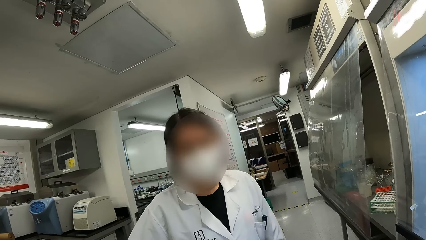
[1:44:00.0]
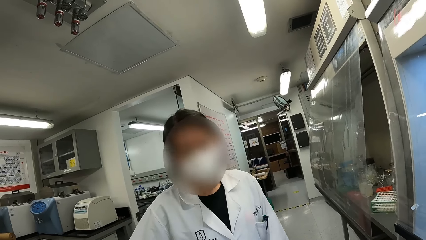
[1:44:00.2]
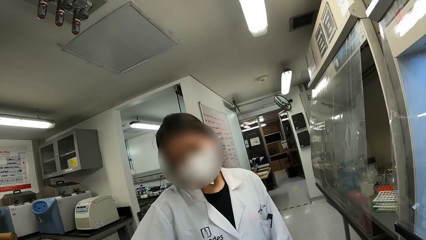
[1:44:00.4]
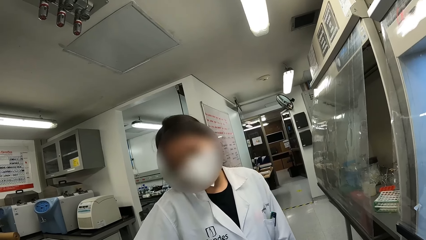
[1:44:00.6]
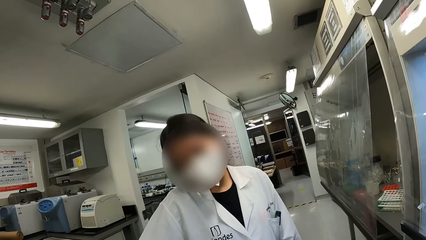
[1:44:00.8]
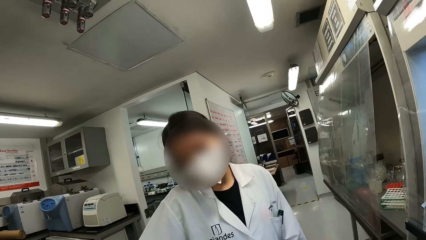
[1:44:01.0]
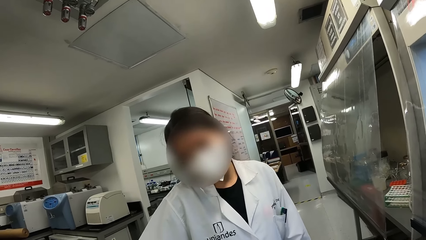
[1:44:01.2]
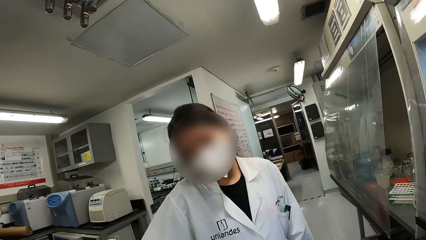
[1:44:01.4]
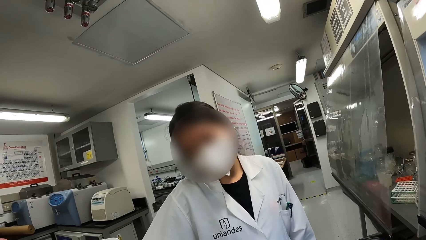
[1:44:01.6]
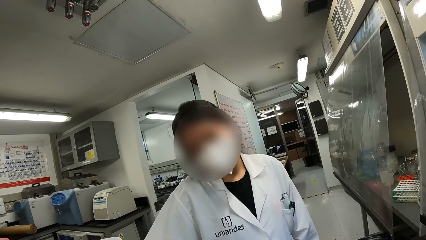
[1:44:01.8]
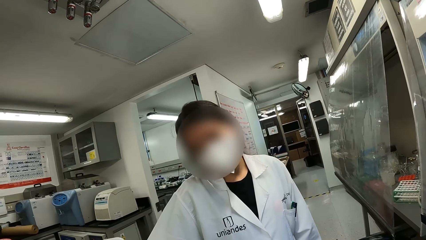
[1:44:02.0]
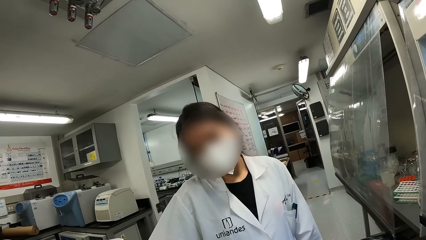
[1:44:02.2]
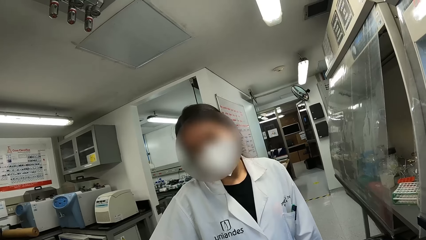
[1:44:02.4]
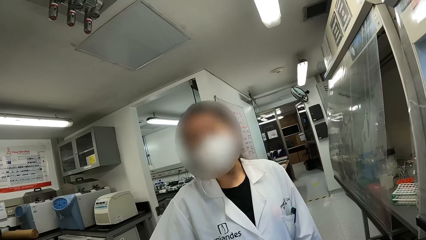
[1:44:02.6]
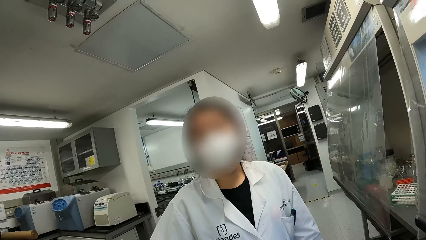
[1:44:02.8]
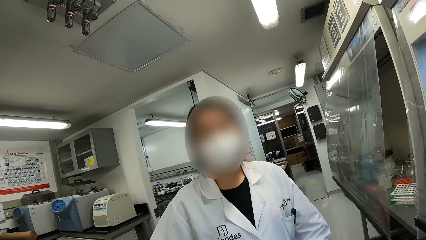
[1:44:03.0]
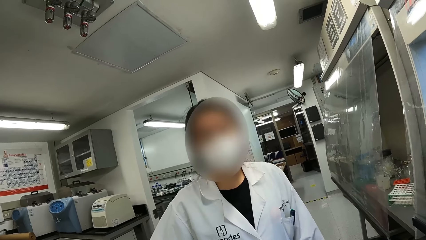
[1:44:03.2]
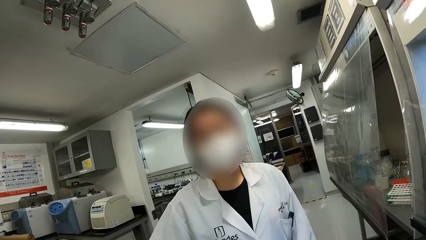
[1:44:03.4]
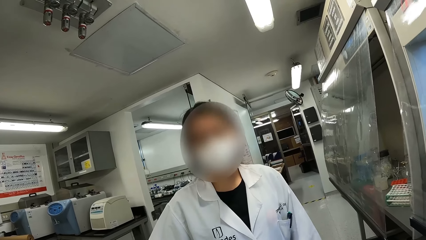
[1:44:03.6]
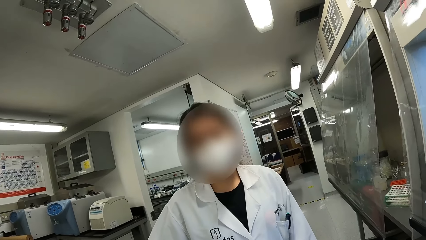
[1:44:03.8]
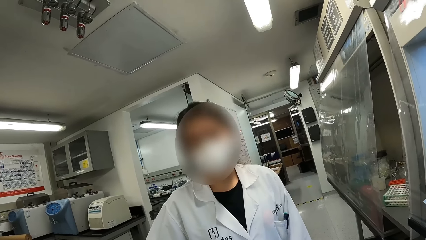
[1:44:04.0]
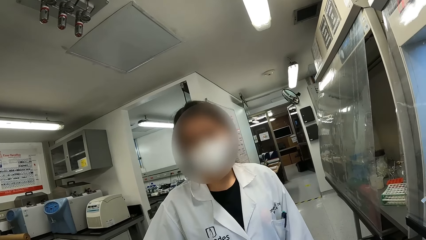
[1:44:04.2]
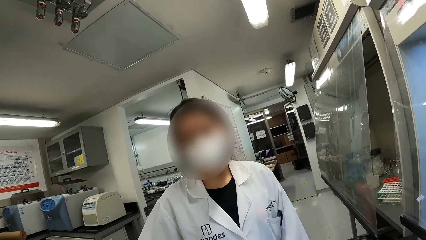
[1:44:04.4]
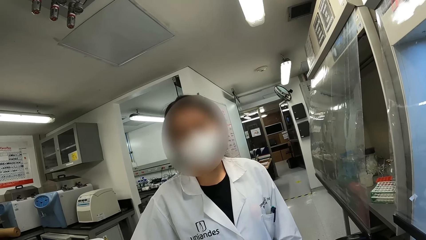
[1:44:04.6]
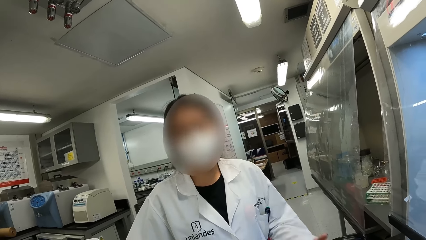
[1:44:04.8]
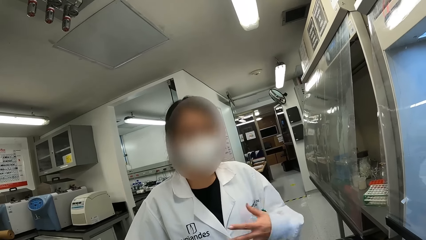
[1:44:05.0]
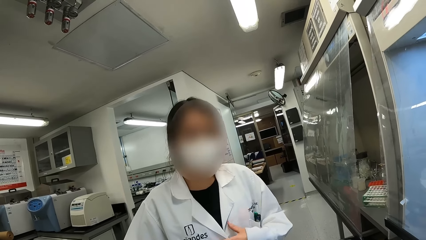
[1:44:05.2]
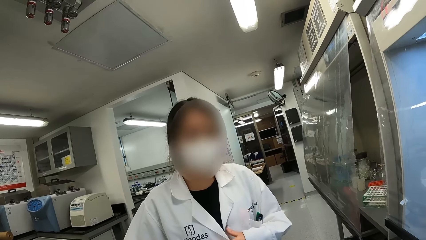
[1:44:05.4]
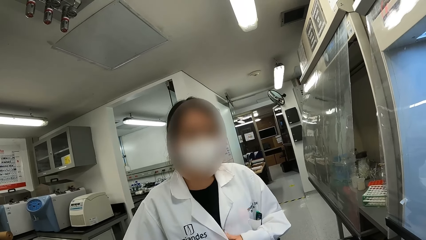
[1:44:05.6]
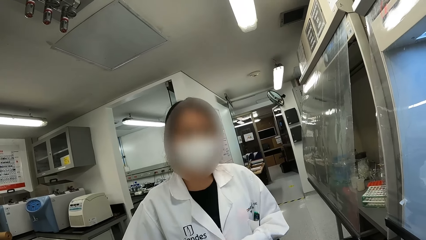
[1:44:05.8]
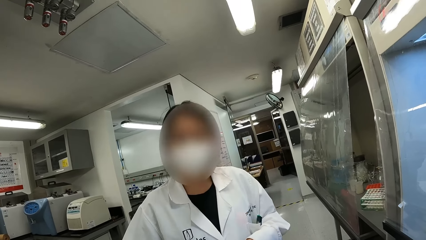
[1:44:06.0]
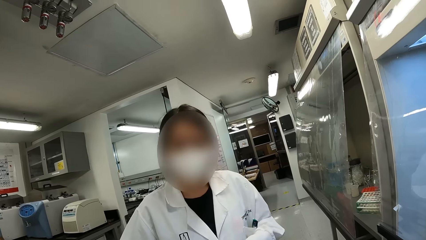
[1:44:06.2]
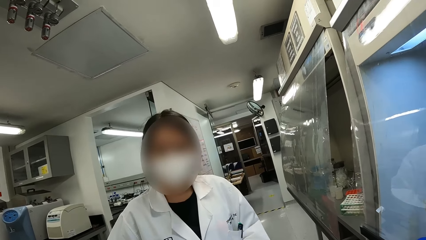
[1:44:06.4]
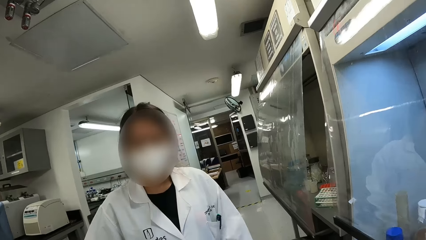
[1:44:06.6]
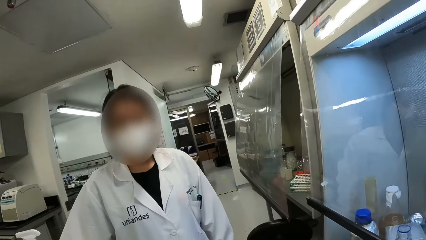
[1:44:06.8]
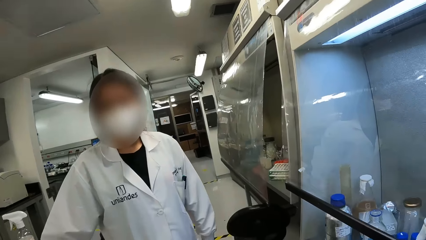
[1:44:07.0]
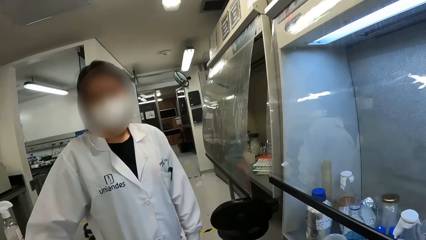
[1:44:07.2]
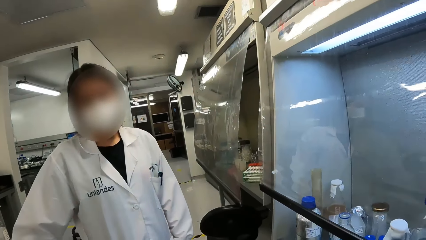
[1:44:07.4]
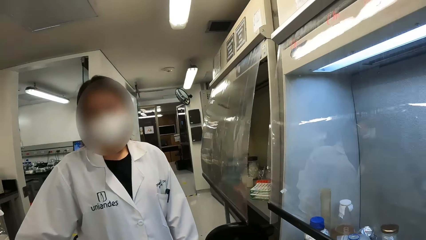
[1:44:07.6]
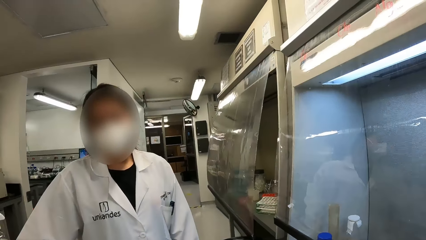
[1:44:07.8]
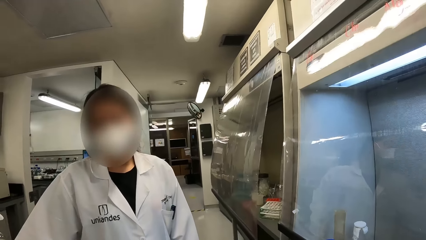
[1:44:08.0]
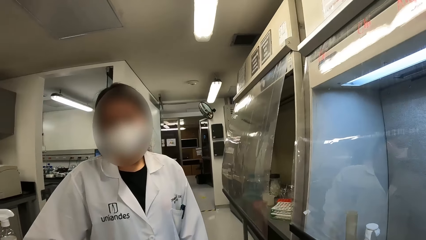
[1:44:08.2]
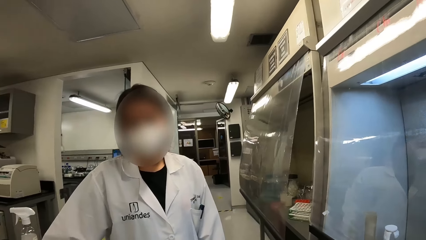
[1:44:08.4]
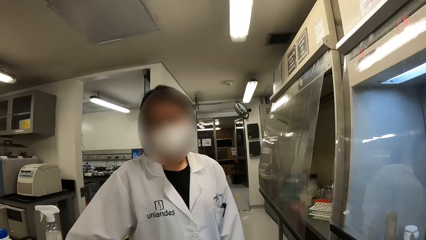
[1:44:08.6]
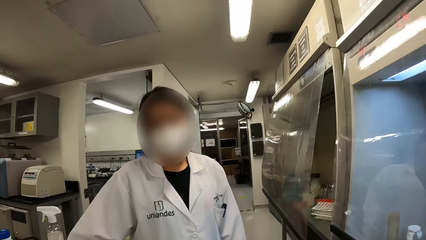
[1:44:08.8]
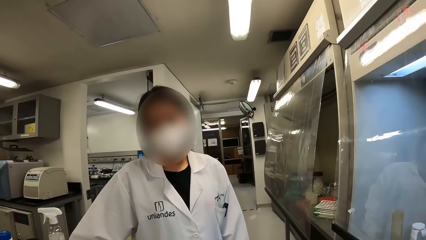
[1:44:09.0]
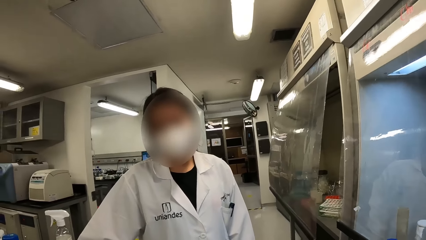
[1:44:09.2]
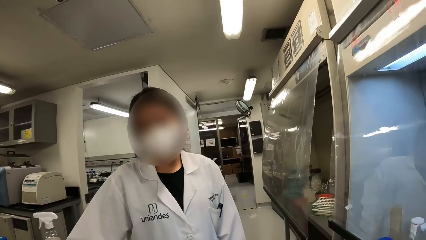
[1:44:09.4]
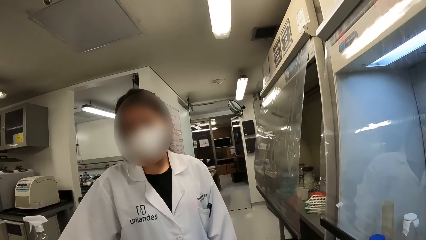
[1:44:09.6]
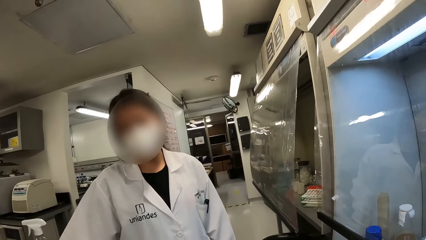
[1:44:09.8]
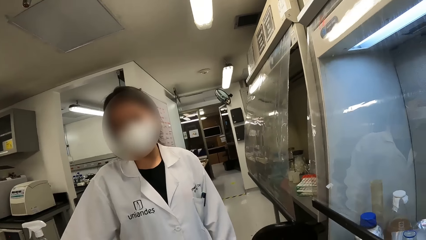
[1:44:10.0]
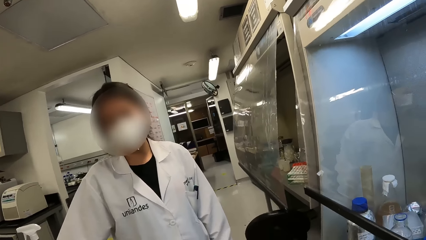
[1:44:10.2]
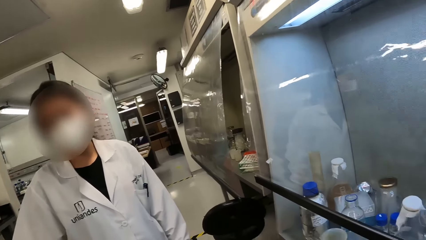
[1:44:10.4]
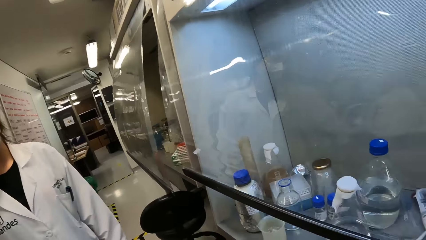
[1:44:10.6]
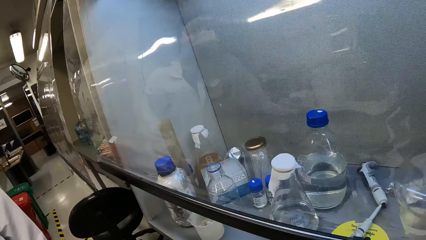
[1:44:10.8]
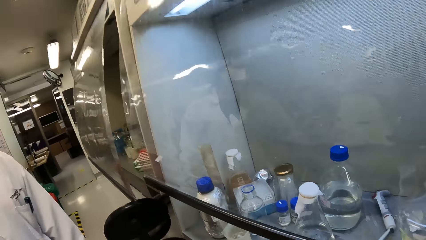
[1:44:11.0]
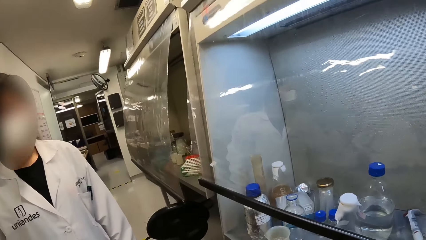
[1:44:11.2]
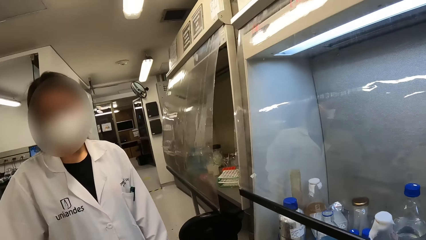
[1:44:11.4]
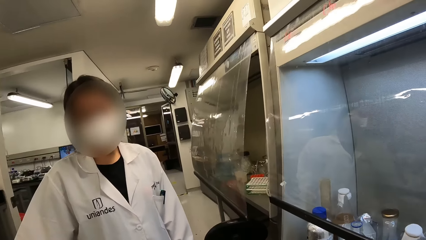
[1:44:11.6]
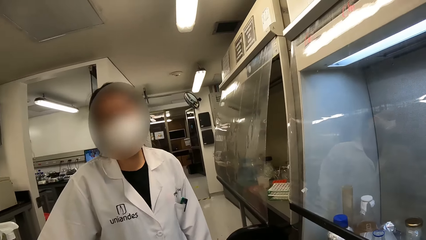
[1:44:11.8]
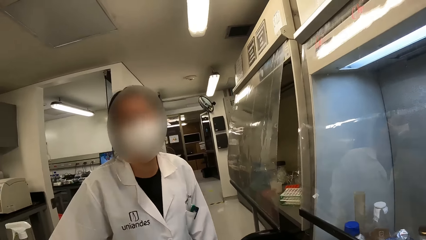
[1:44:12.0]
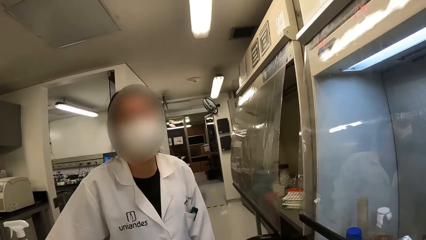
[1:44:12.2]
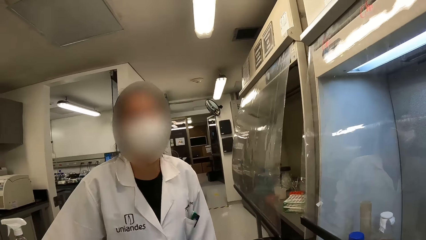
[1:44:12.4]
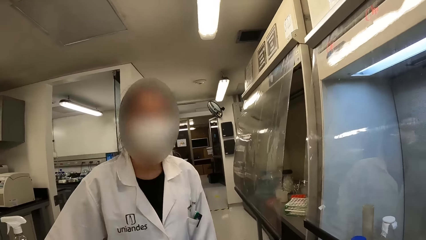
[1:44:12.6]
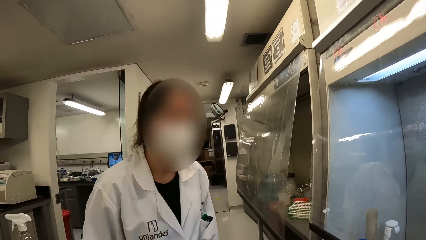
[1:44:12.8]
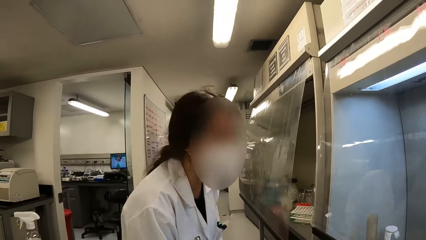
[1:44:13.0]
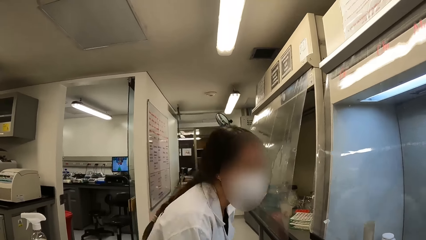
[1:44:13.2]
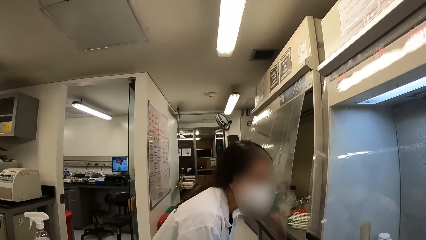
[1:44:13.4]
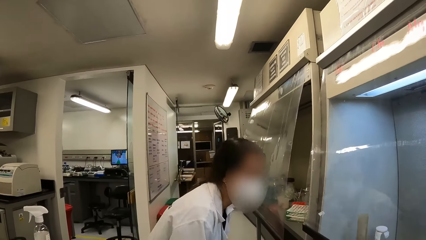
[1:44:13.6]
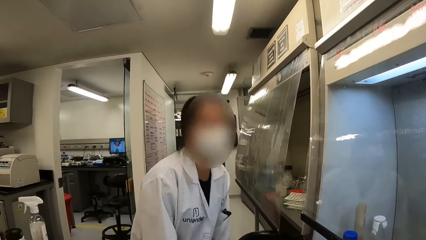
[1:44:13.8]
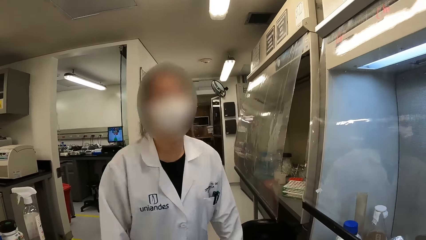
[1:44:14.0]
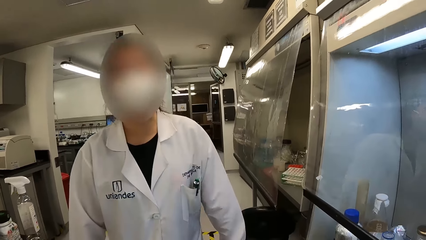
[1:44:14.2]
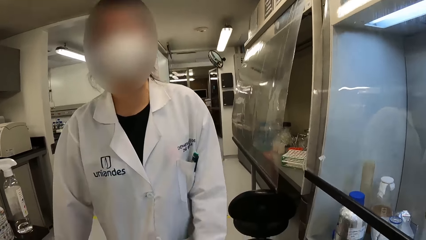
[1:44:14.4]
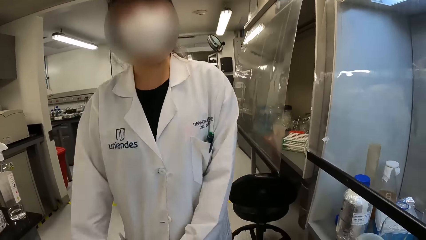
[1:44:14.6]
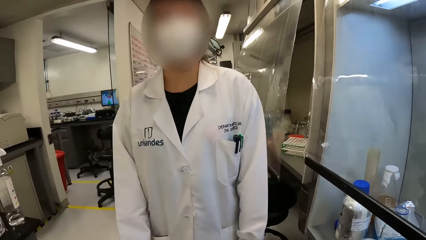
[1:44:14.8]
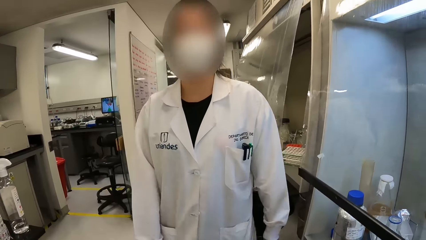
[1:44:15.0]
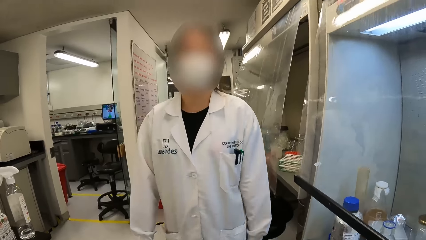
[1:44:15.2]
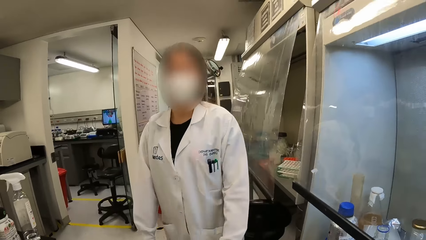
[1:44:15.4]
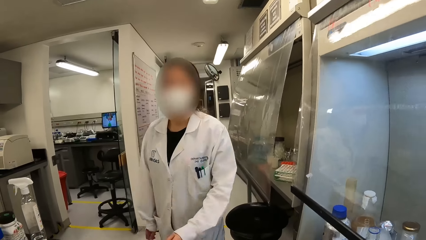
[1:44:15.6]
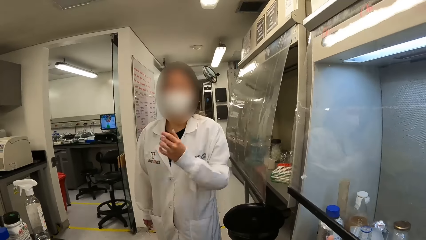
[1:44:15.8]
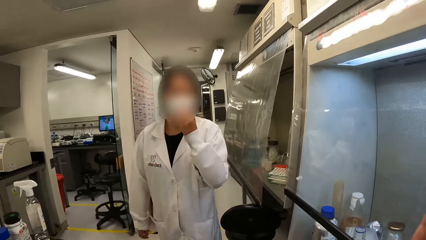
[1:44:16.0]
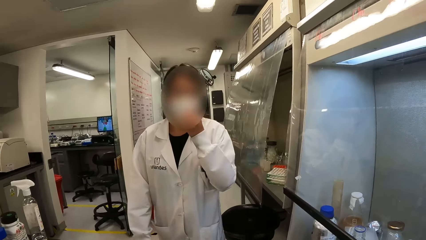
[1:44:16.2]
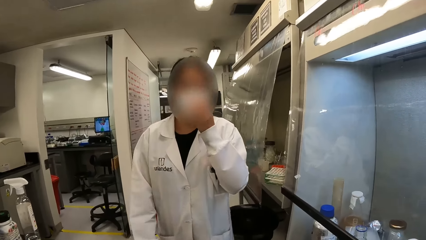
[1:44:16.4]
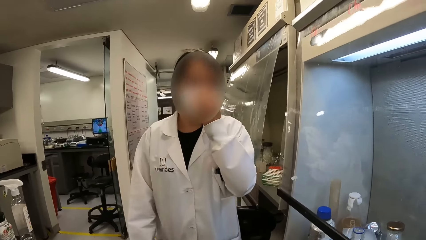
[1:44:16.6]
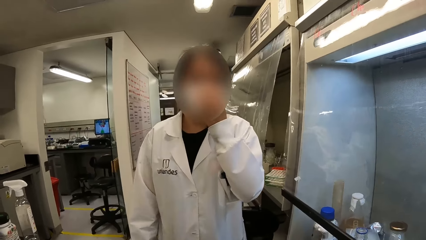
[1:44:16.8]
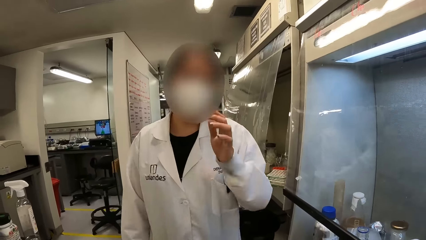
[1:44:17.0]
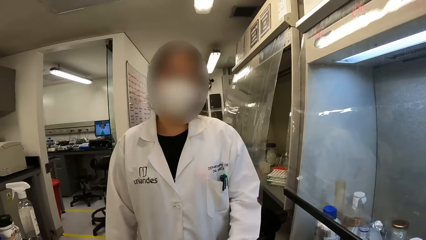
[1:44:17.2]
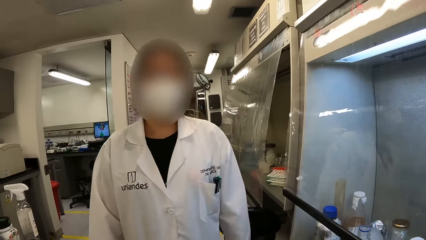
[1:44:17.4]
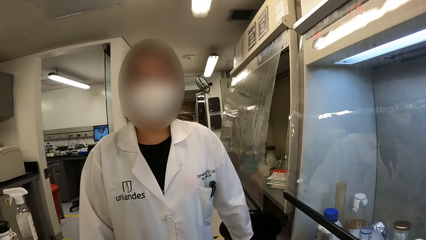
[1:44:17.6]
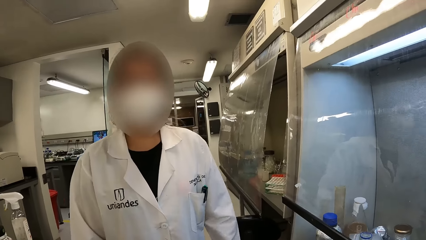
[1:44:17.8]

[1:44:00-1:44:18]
A person jumps. The person adjusts the mask.
